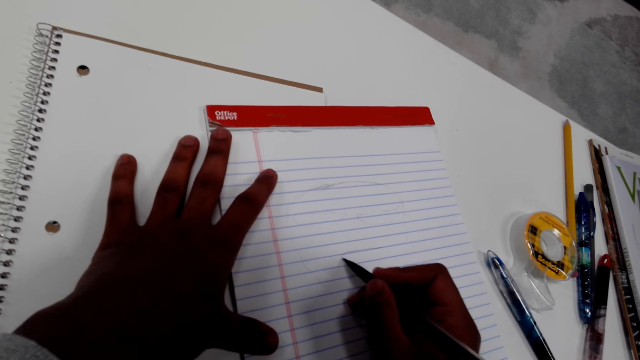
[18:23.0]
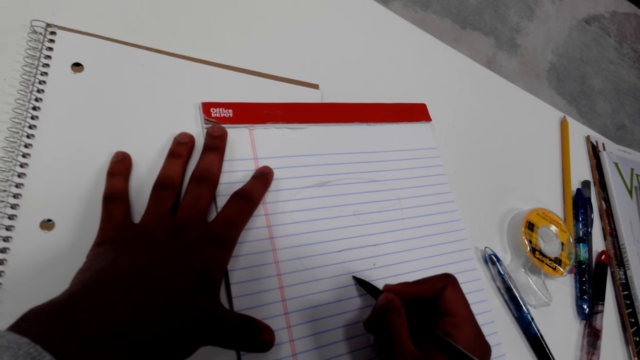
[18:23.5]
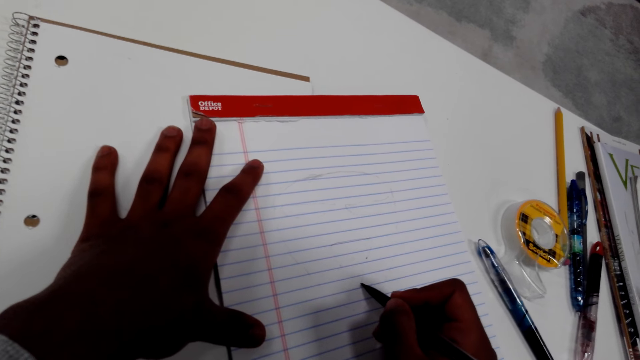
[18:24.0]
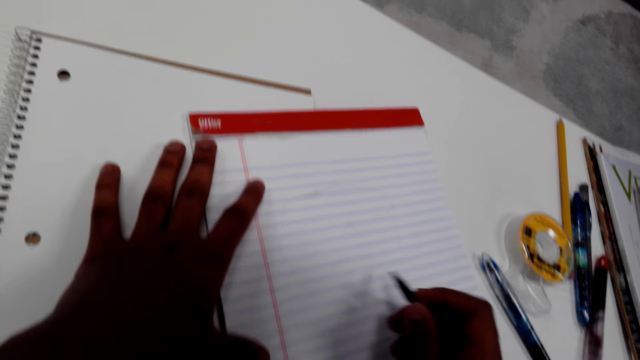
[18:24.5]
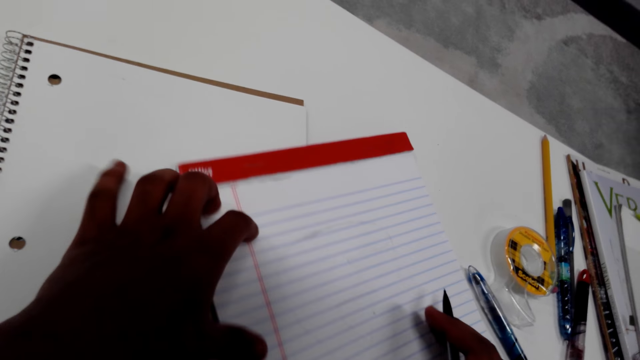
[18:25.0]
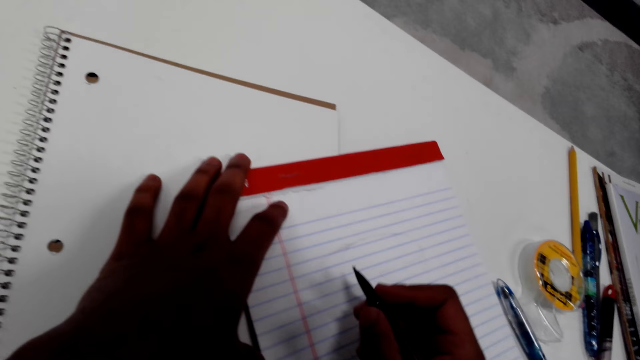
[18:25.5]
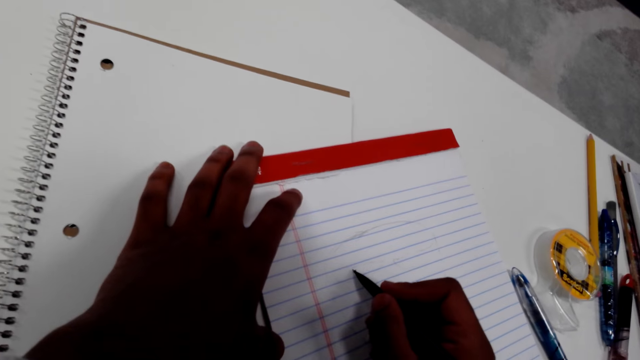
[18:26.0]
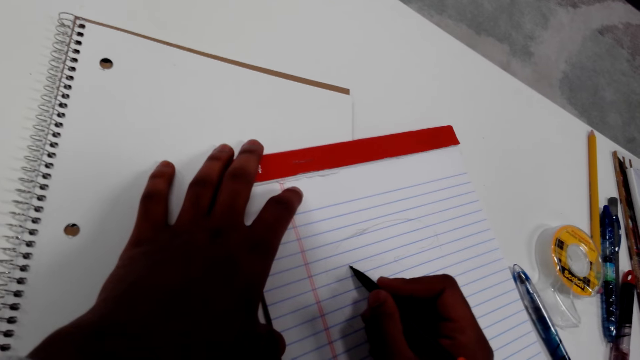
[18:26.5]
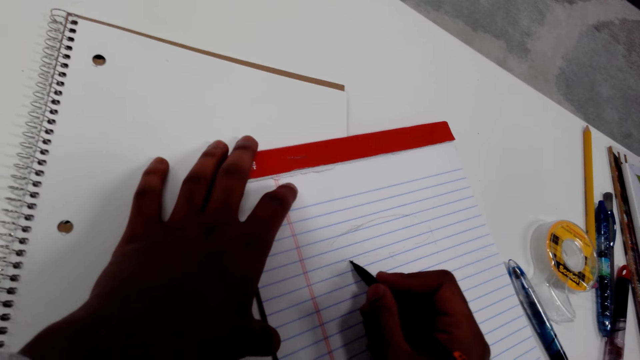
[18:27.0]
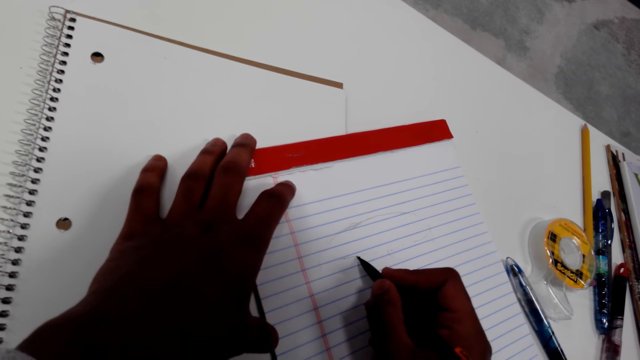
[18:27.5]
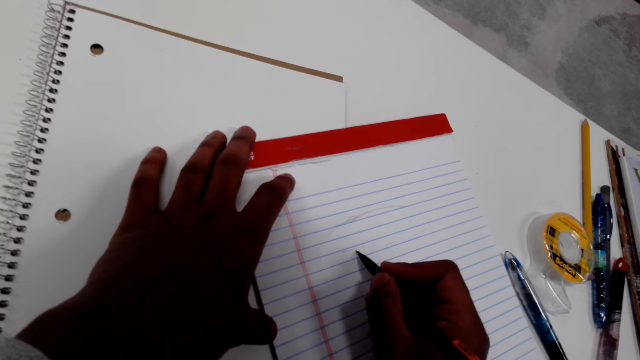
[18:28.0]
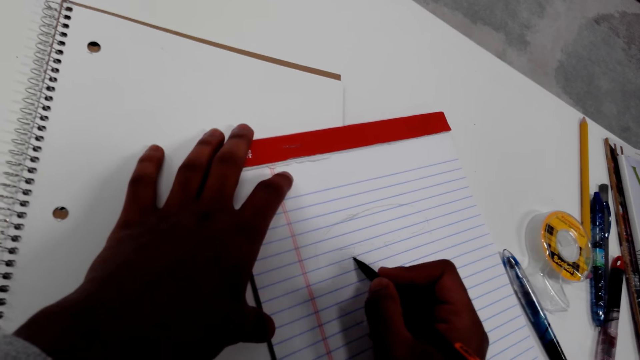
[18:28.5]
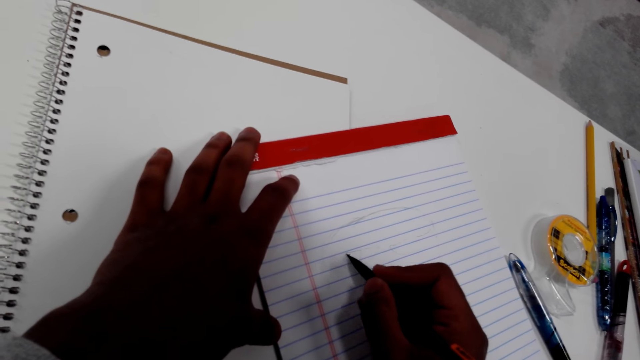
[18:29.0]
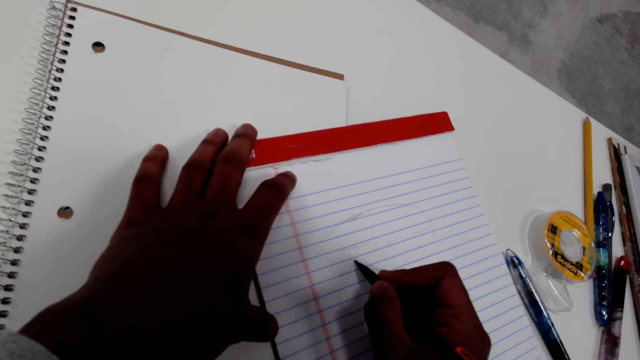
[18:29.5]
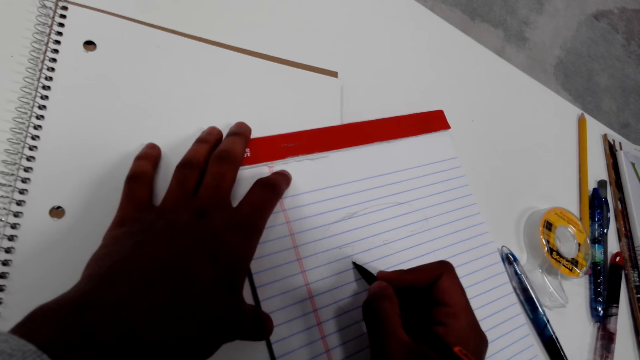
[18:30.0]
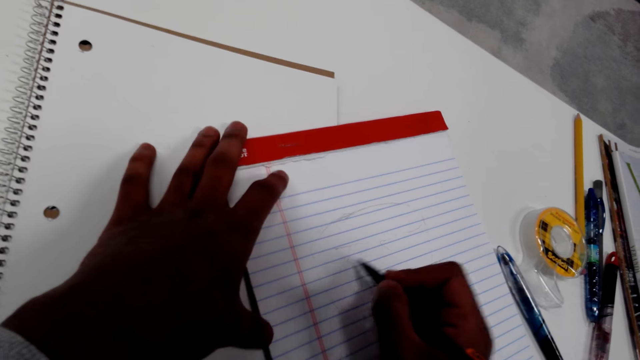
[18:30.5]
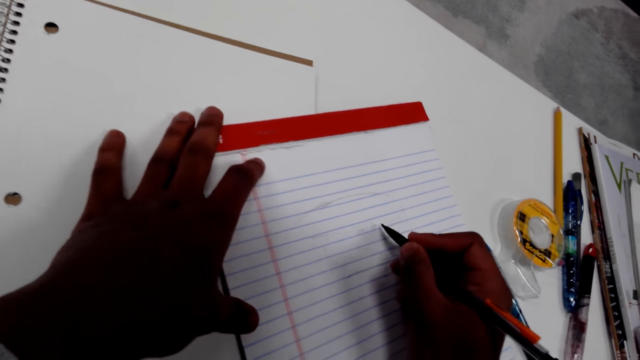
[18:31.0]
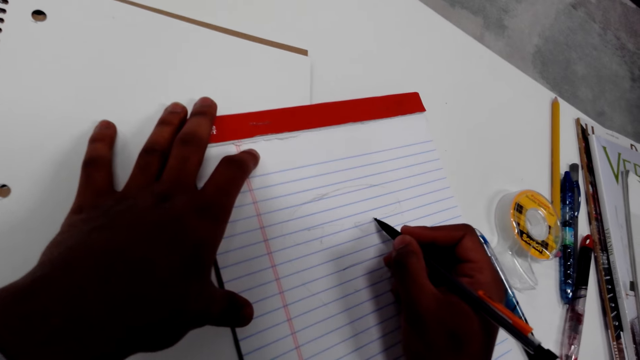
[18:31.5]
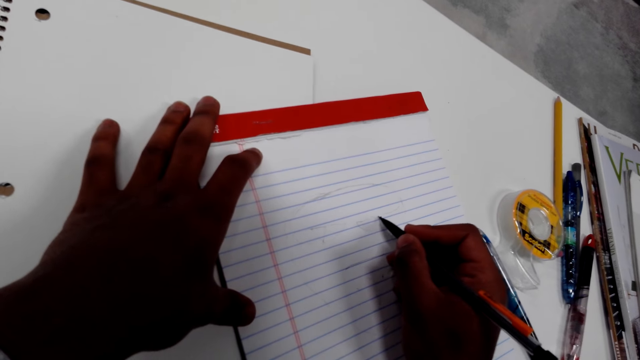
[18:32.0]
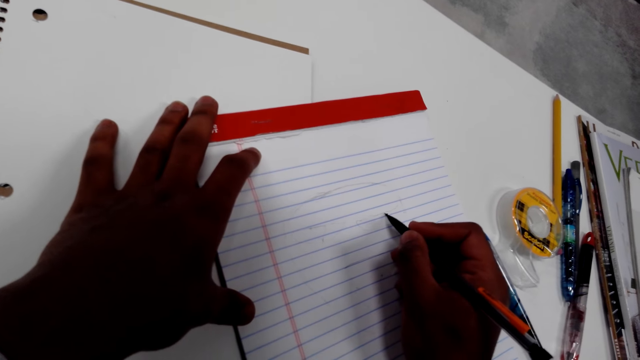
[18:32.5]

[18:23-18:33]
The camera wearer moves the paper. They draw on the paper.

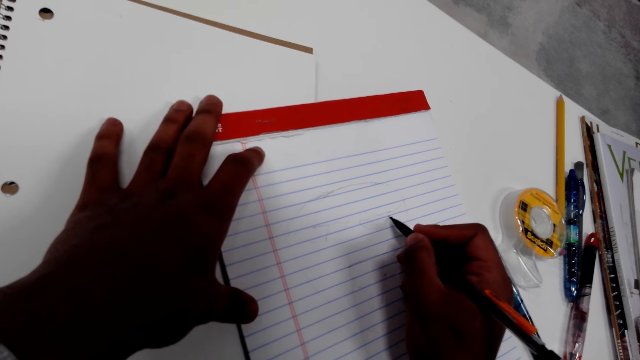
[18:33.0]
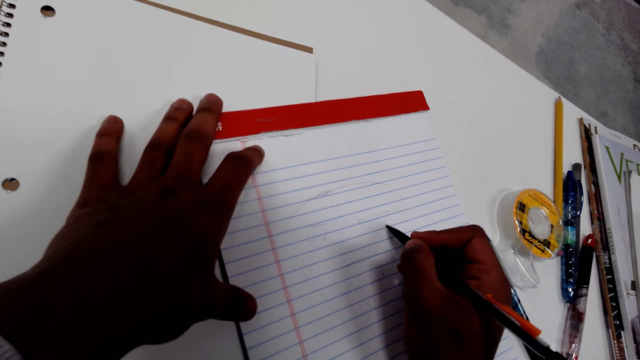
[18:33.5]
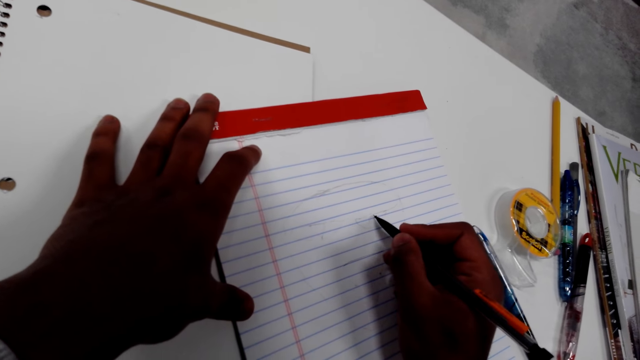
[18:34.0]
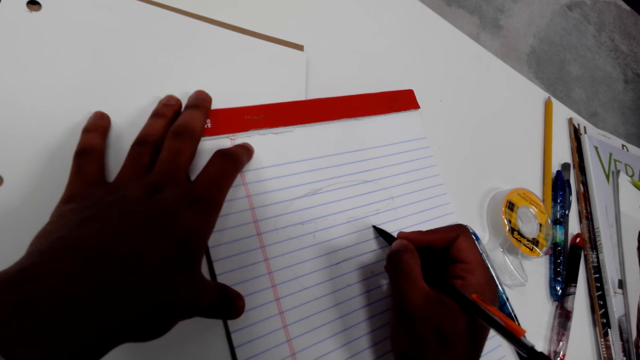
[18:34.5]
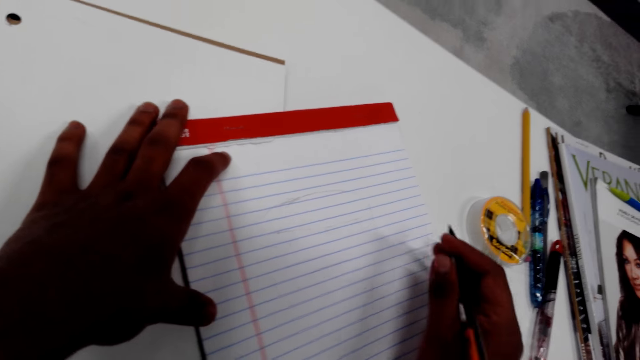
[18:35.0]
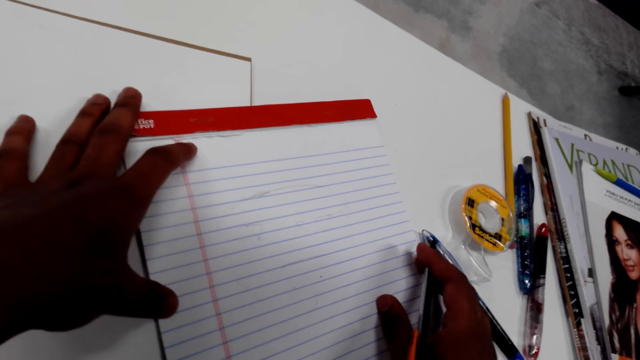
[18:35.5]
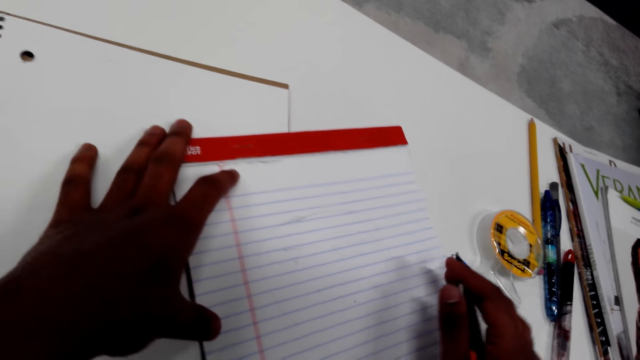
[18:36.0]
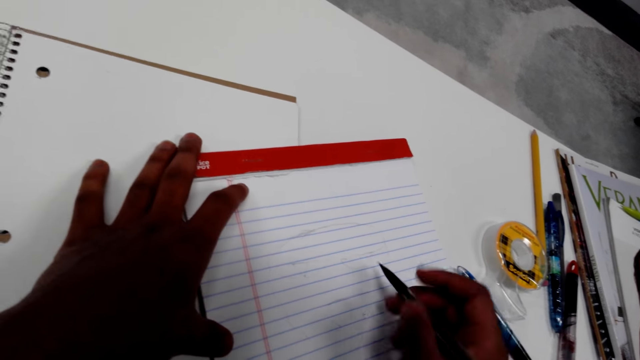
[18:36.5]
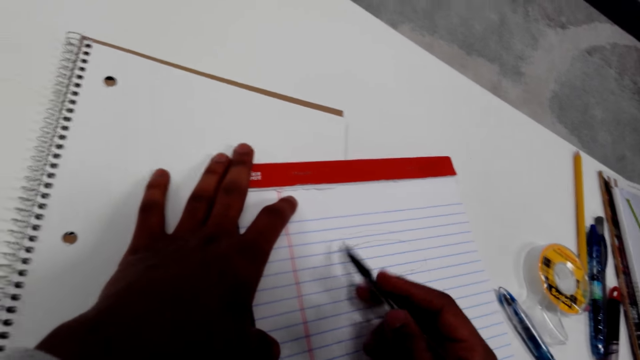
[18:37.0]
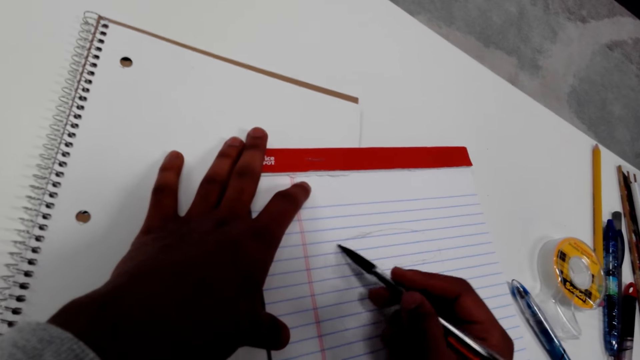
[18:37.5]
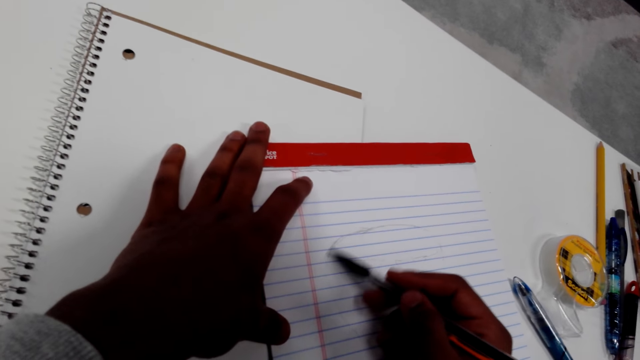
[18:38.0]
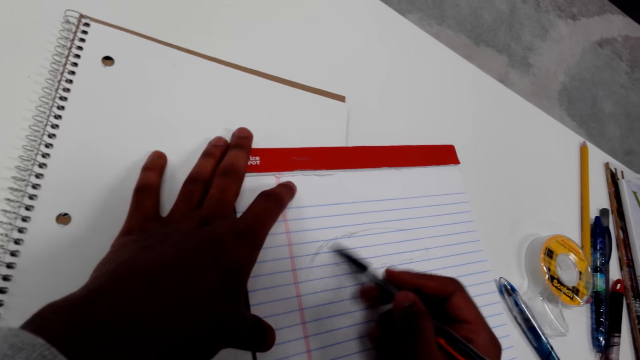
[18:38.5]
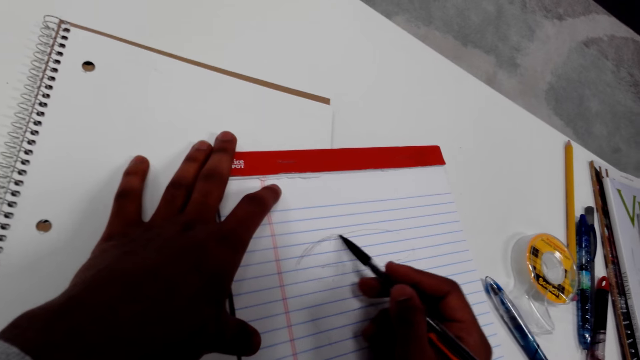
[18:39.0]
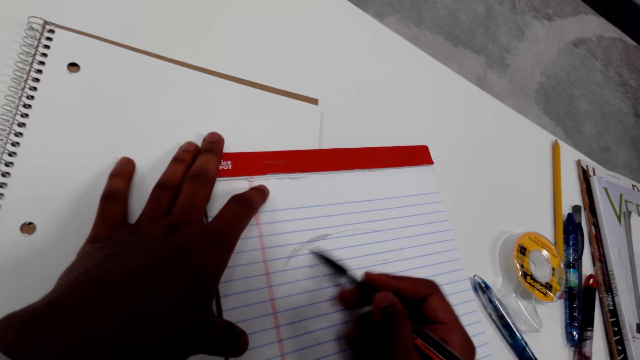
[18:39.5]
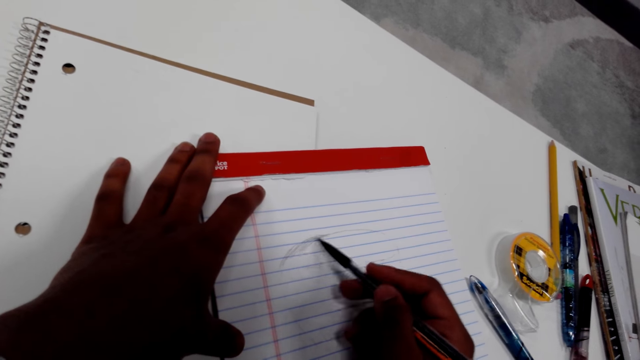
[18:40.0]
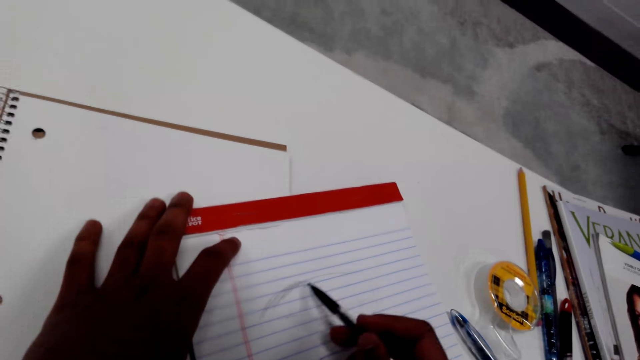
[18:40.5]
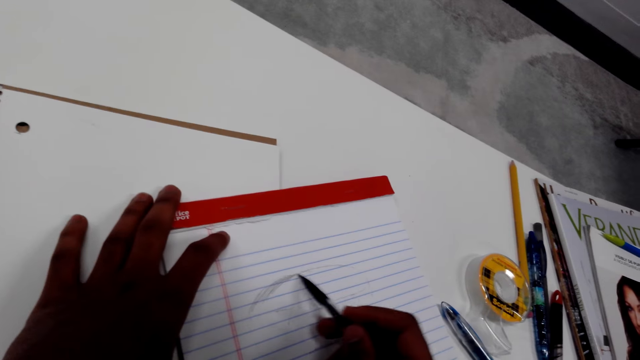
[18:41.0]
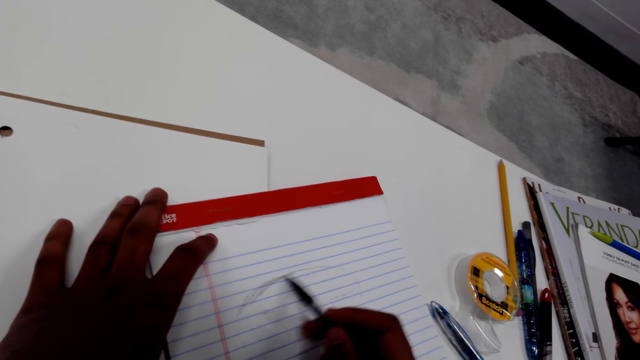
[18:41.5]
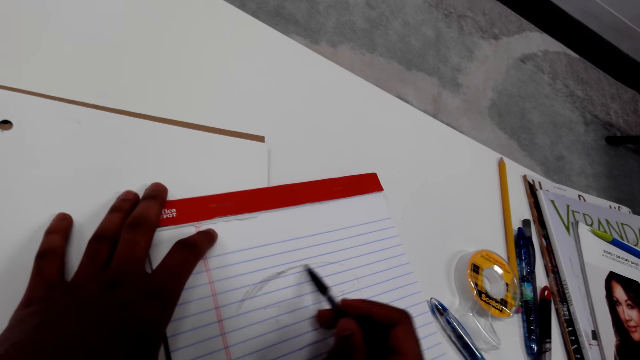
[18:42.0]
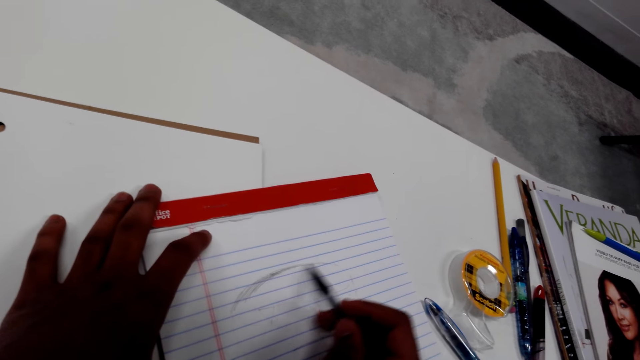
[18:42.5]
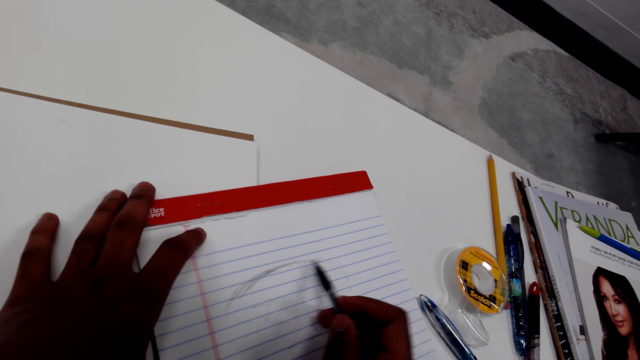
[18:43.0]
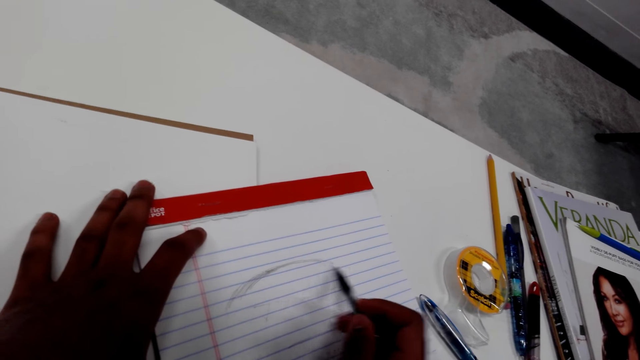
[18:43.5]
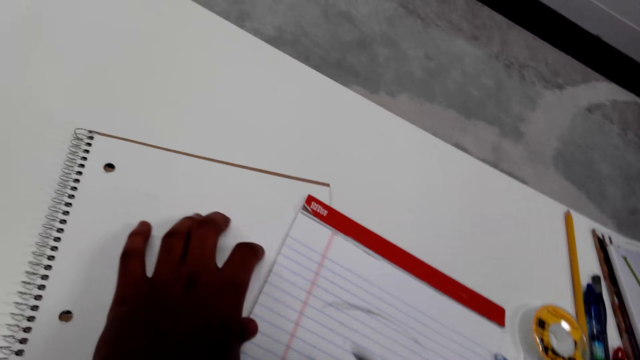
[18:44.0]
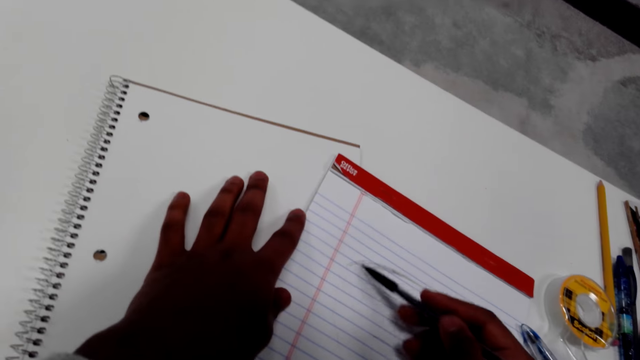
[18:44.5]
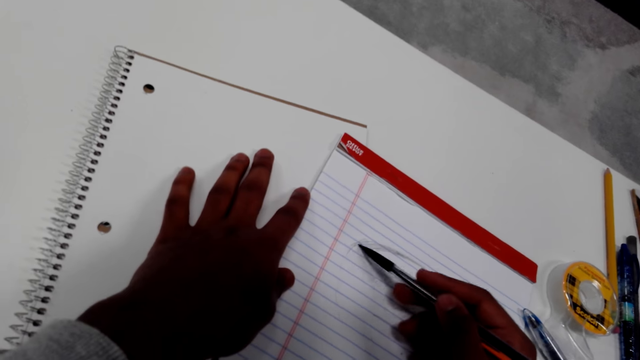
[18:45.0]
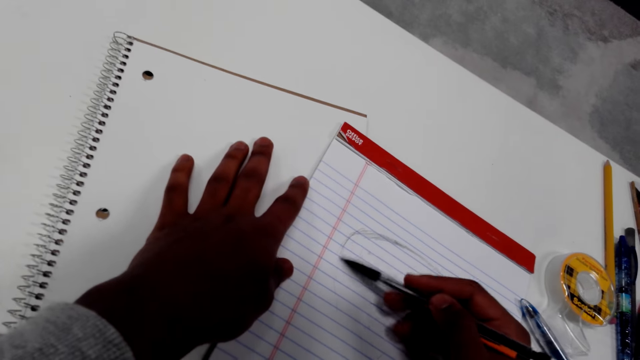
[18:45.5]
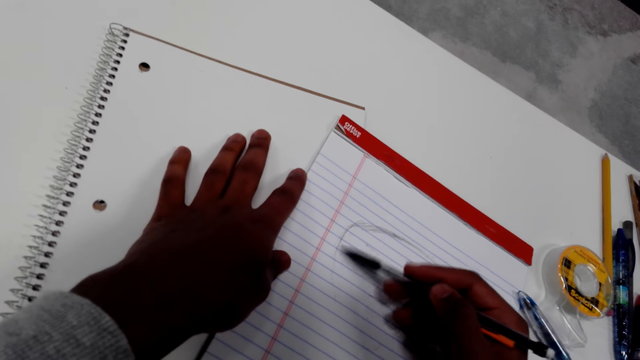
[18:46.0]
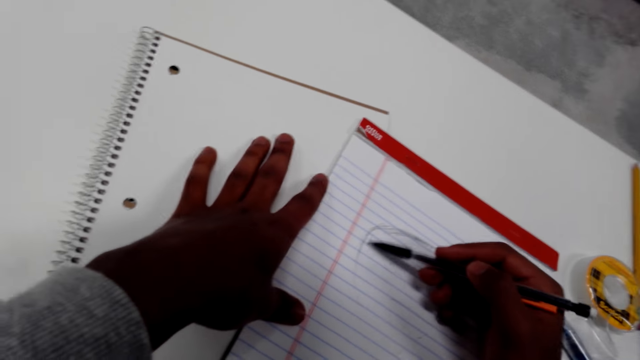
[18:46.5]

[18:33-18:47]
The camera wearer moves the paper. They draw on the paper. They turn the paper. They draw on the paper.
